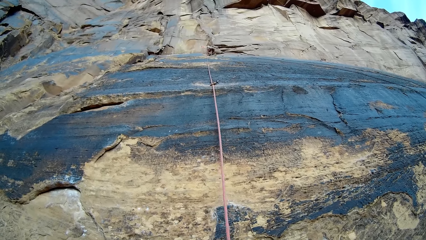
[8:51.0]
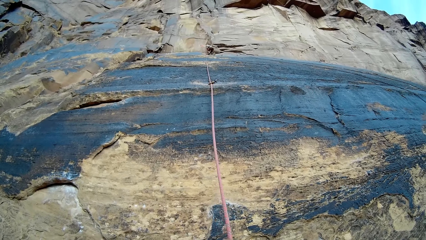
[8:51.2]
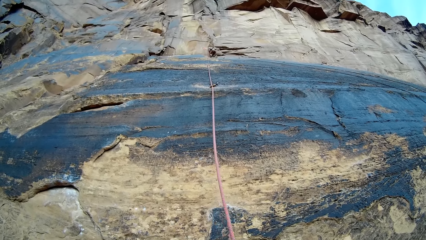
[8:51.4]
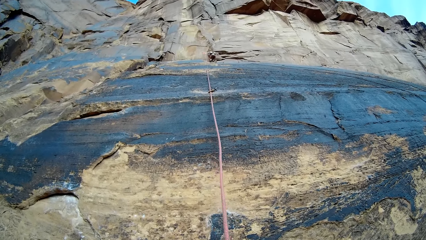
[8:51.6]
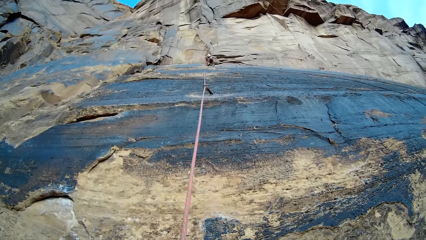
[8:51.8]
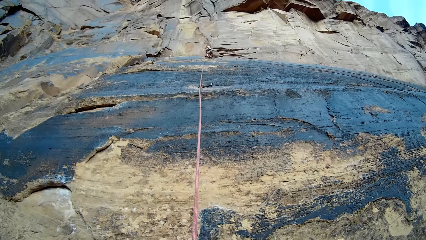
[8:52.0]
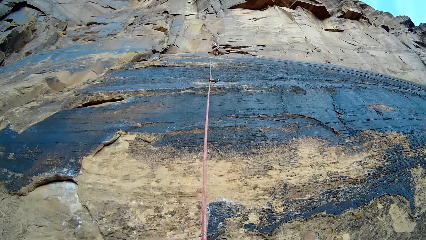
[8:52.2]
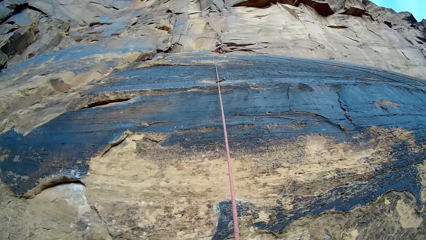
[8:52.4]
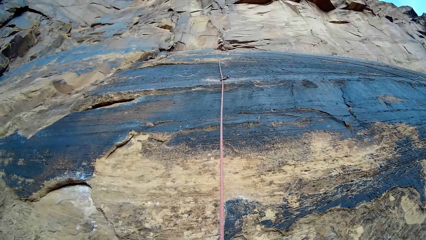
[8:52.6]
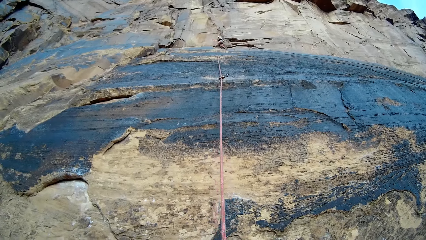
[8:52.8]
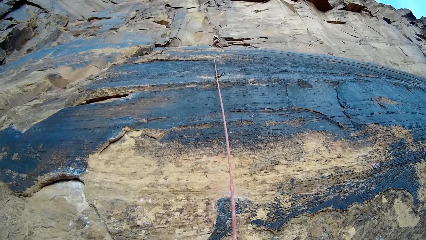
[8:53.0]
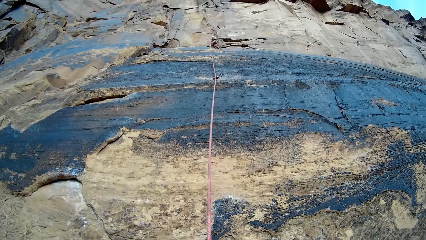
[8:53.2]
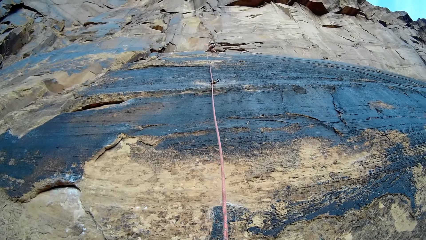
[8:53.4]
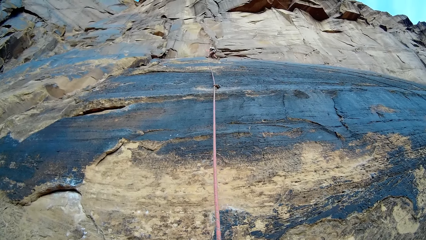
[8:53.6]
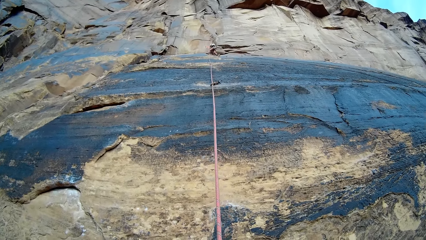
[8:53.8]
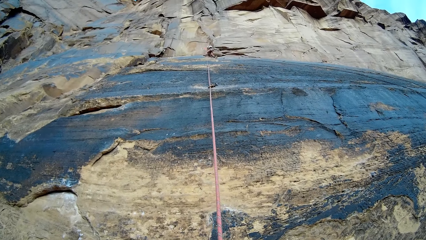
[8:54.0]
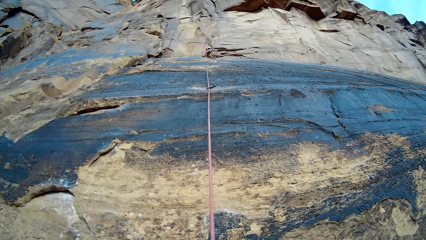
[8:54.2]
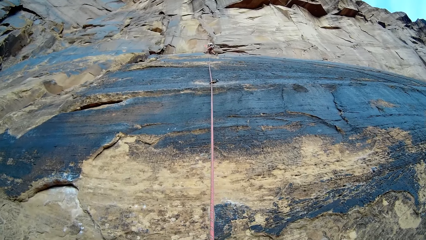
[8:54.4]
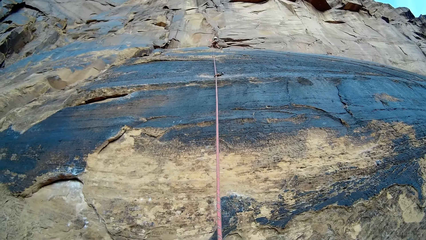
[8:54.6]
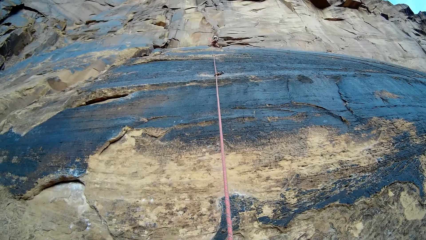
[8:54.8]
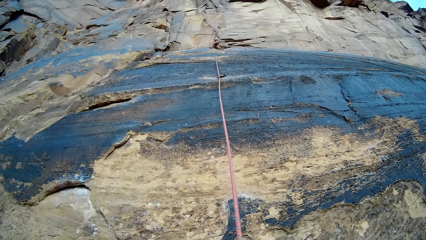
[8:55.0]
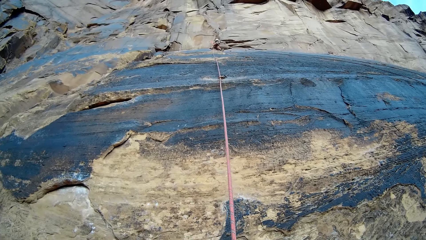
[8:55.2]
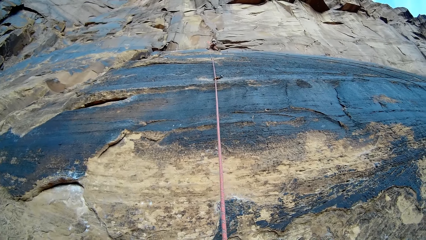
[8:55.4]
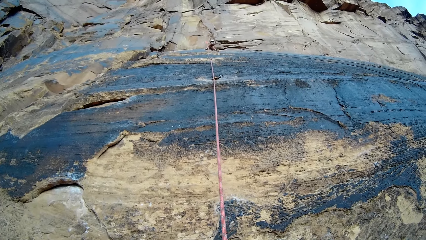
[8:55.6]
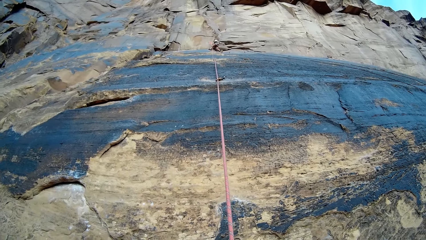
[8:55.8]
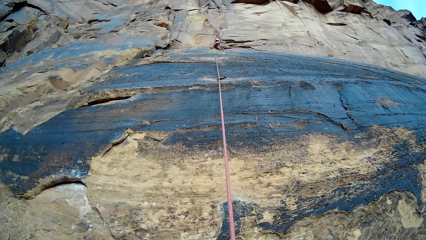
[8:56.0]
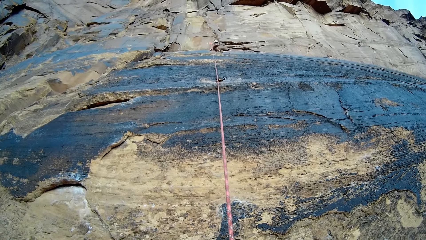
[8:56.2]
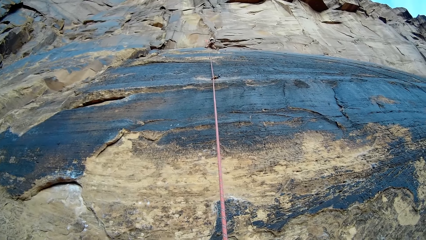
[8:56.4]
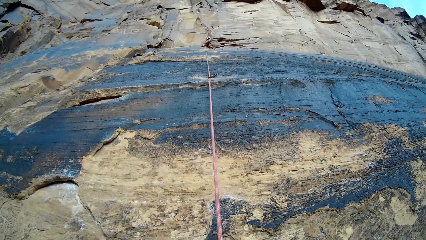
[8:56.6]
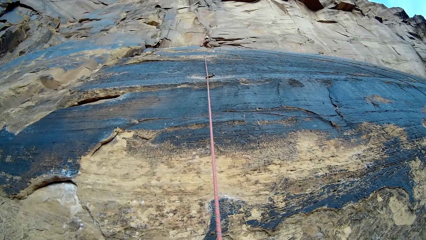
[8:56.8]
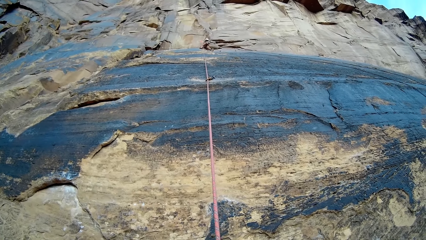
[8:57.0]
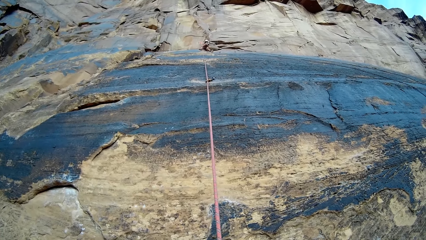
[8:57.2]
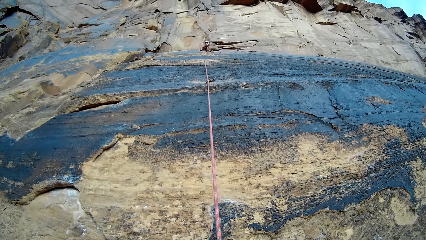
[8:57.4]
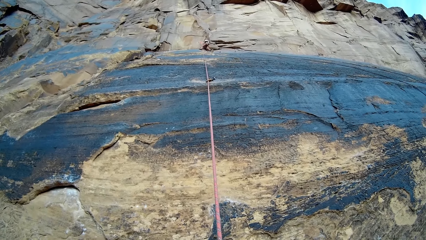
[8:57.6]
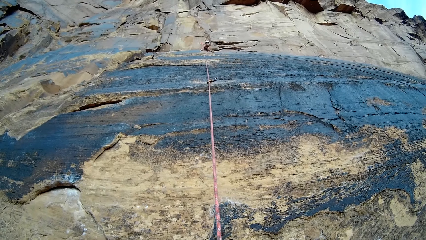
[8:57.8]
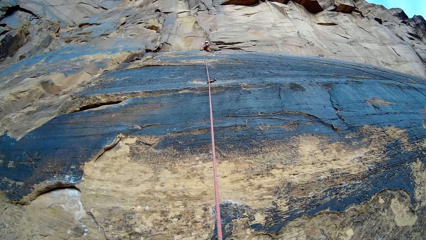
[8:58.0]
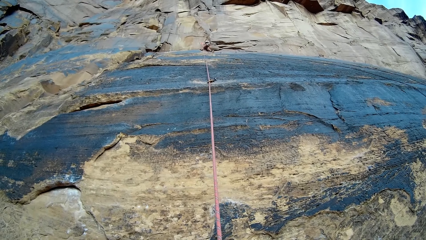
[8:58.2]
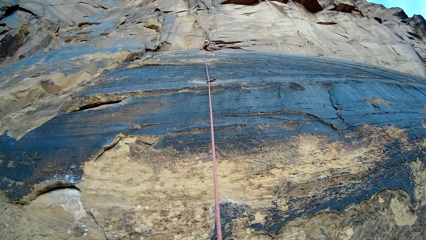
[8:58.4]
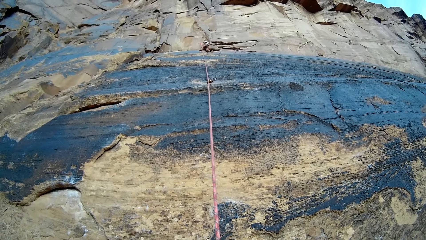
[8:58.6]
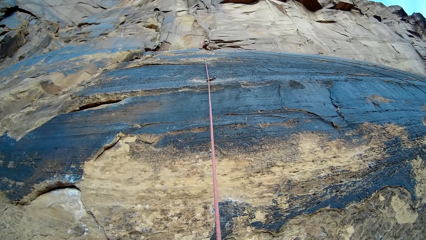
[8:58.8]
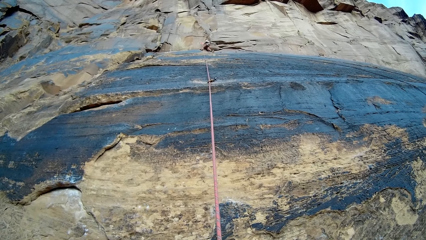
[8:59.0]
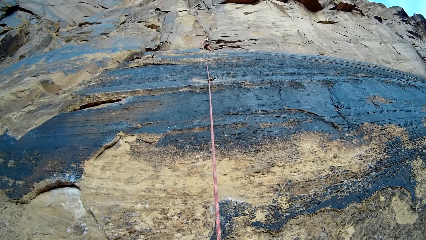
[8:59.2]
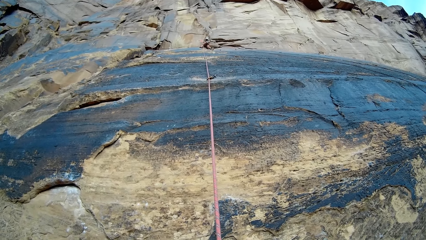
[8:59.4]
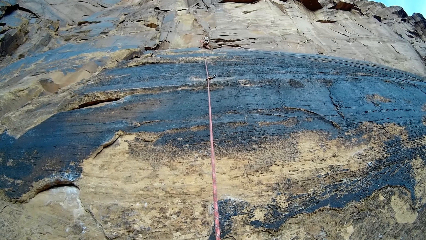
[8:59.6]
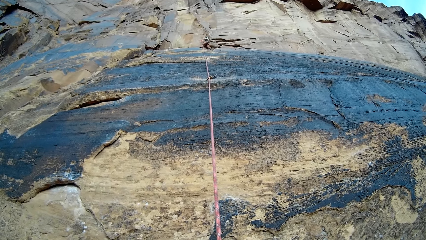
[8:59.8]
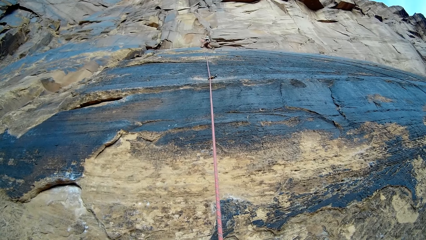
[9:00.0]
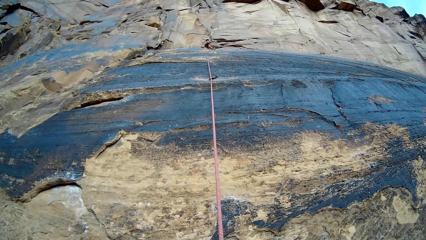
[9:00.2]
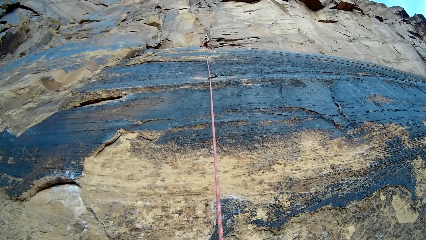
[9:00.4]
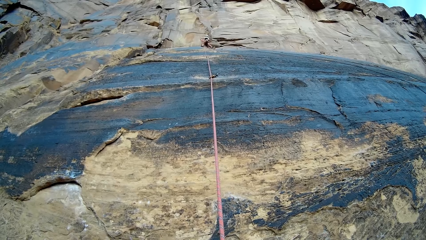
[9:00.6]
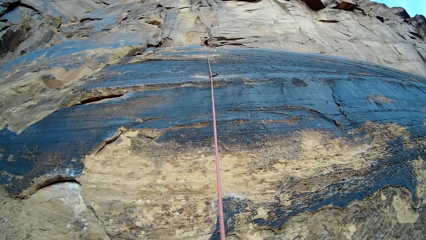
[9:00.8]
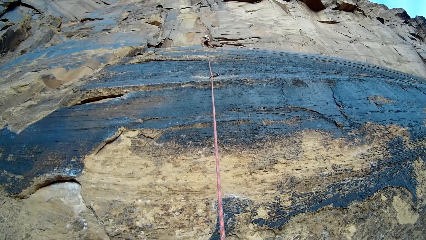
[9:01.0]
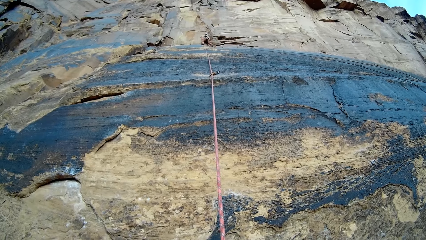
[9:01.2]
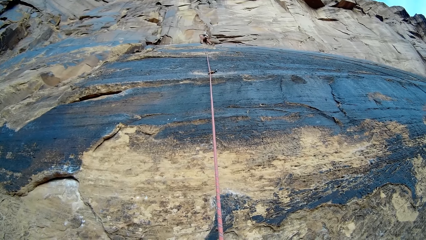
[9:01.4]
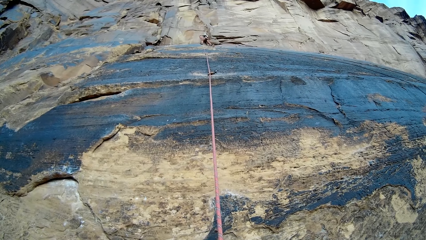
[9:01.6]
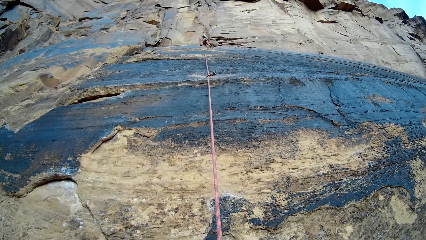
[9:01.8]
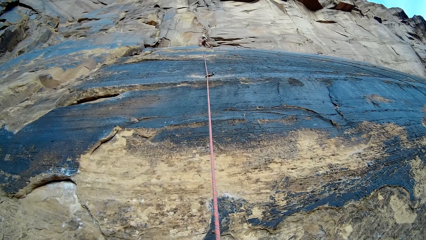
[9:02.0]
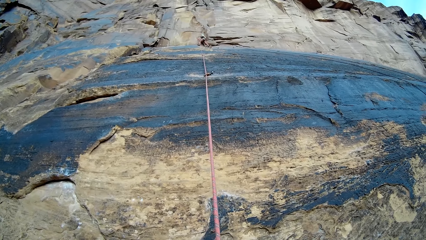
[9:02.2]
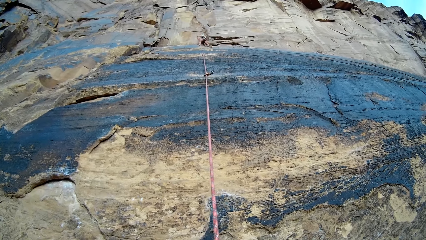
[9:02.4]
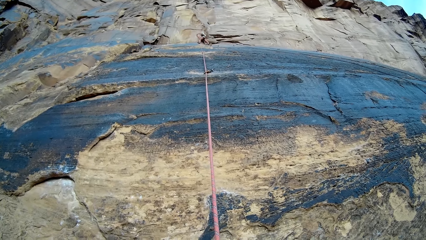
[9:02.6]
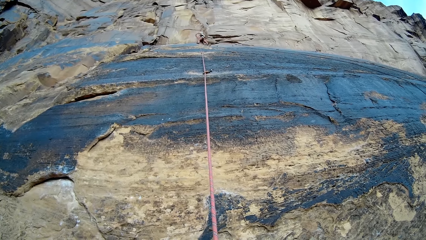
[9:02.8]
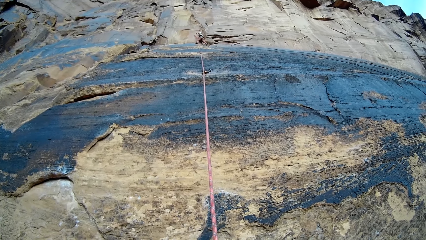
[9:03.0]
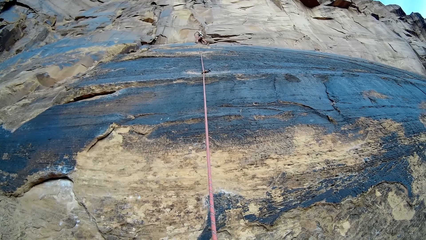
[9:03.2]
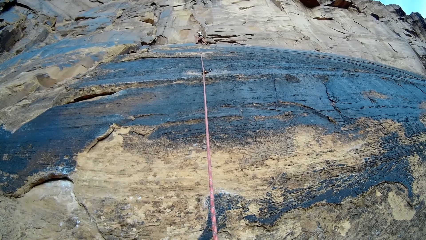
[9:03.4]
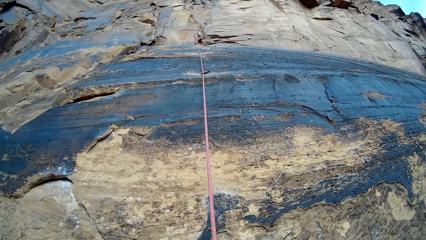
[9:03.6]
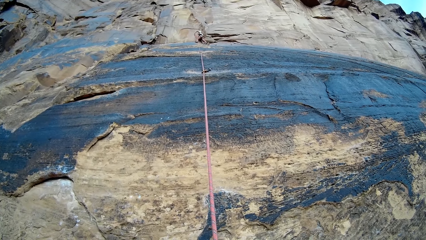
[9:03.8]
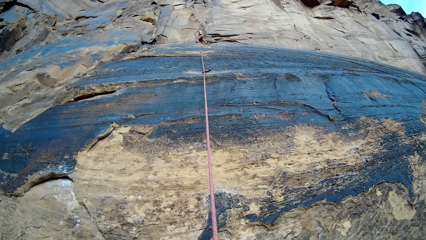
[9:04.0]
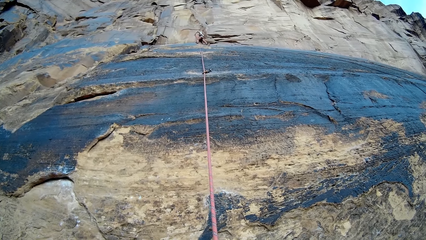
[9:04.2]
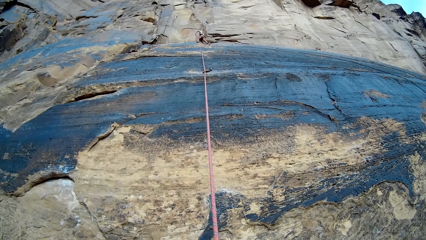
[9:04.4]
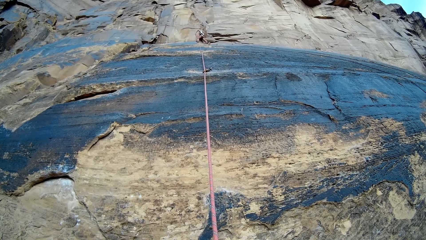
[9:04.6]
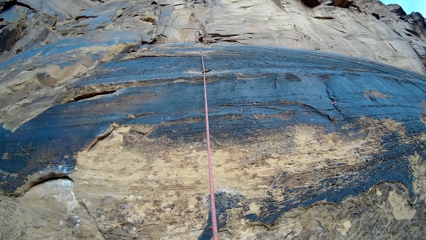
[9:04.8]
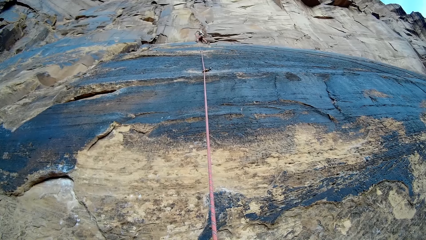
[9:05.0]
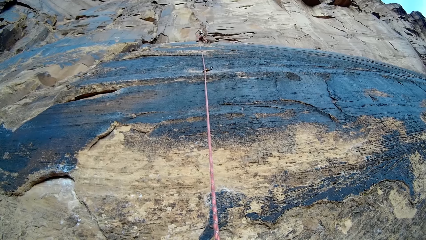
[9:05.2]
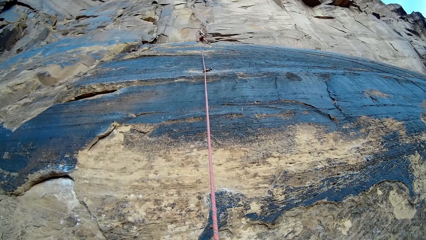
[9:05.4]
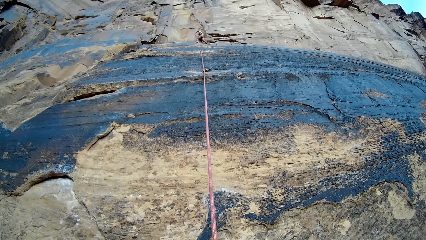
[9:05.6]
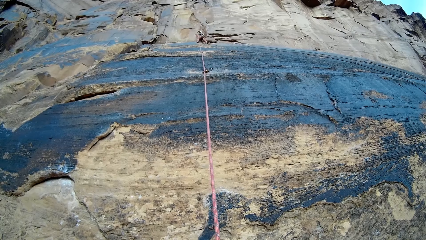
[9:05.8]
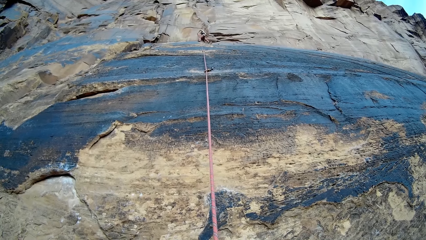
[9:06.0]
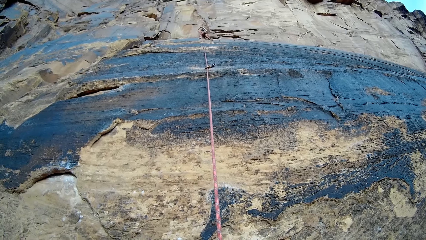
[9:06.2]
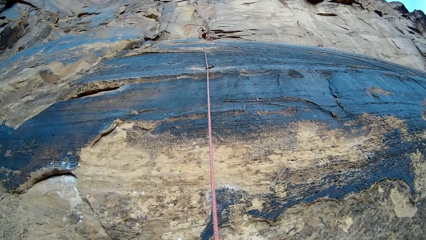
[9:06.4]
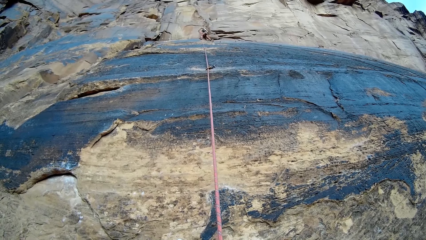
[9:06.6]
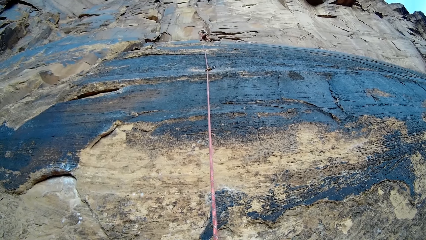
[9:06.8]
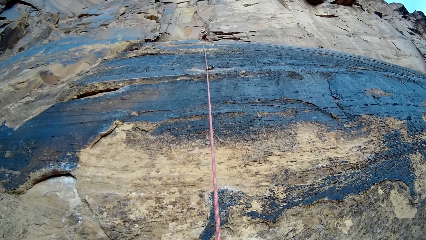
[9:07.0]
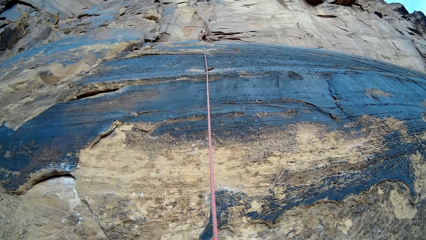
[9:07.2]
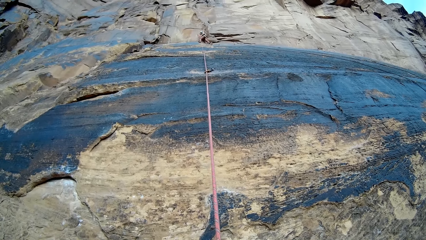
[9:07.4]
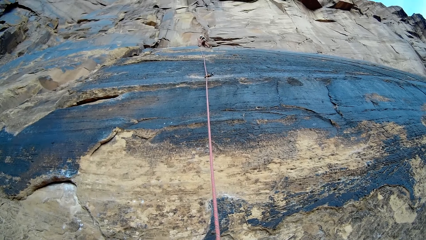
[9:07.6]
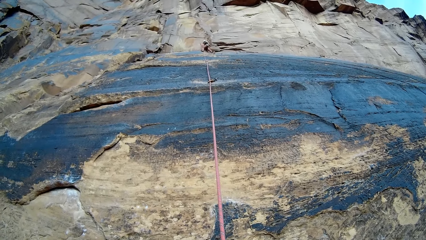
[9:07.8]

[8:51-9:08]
The camera wearer shakes the rope. A woman does something up the mountain. The woman brings out a hammer from her pouch with her left hand. The woman hammers the mountain with her hammer.
